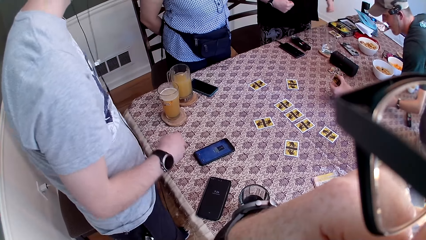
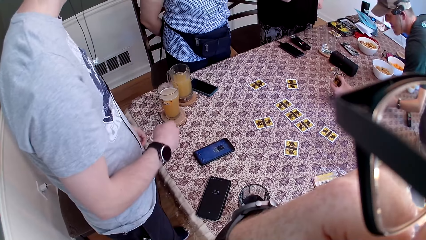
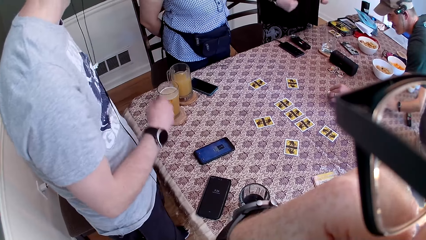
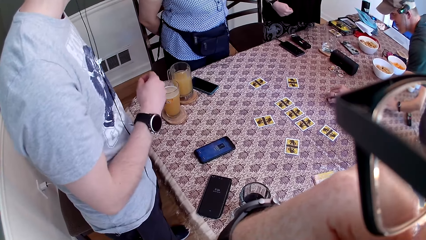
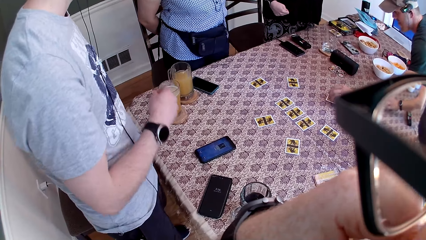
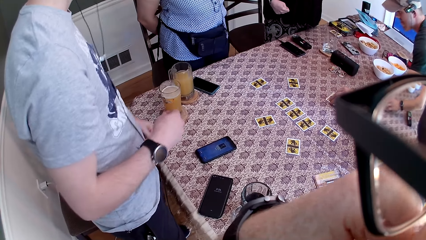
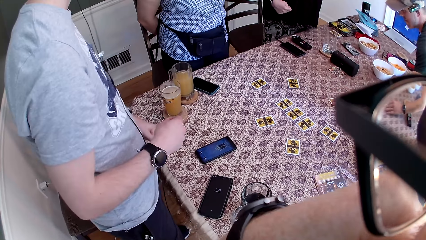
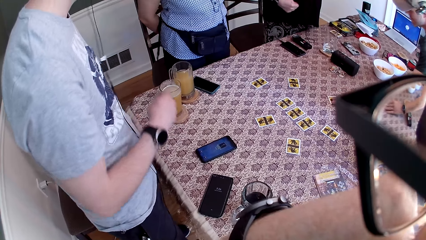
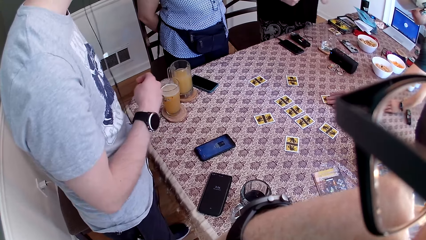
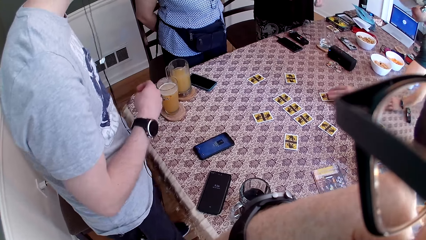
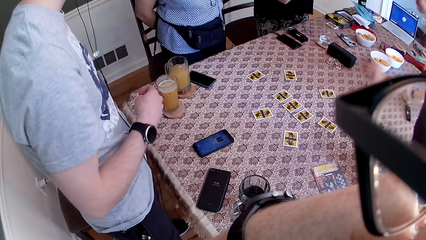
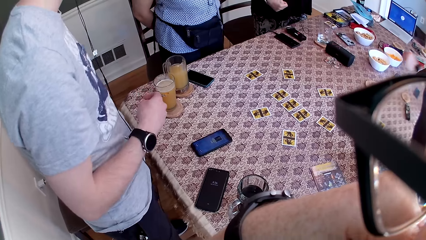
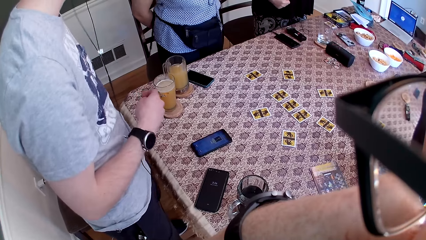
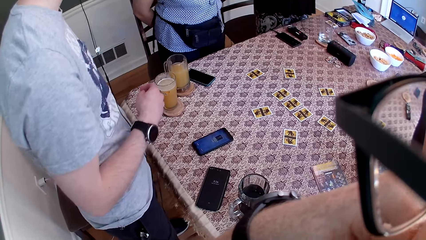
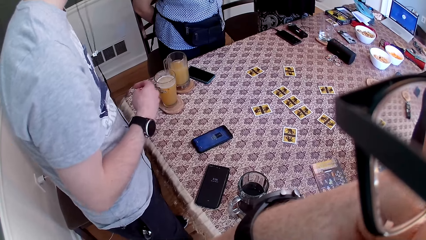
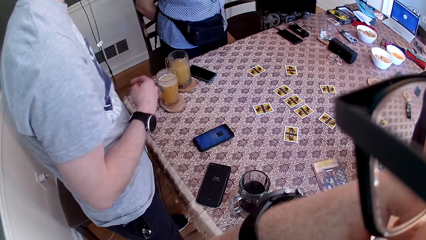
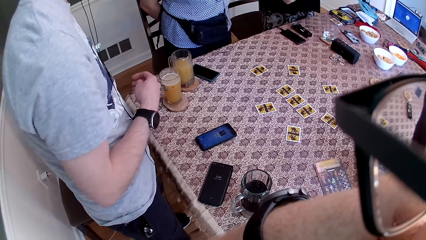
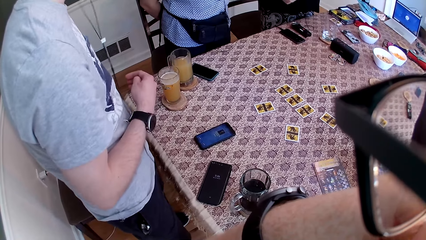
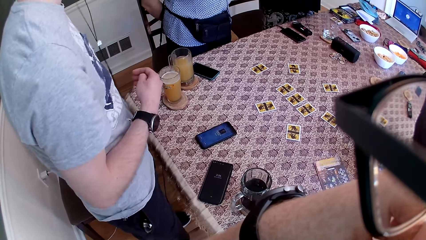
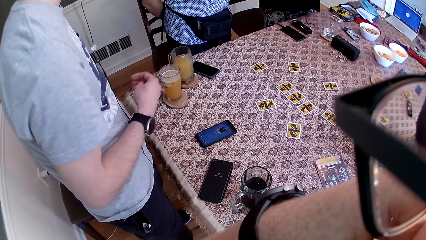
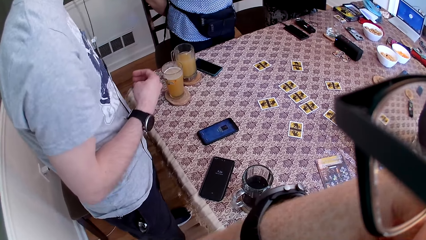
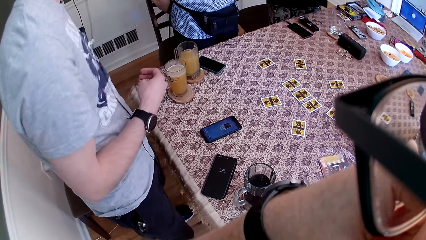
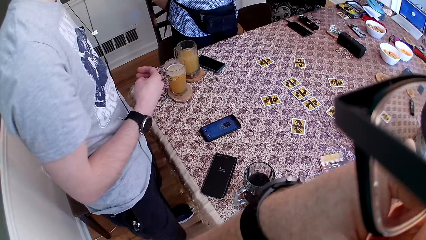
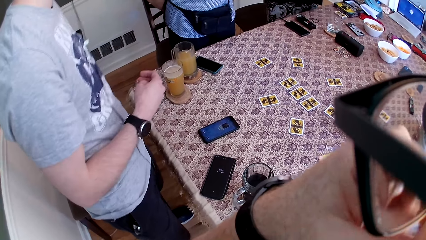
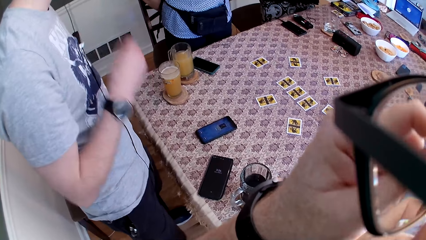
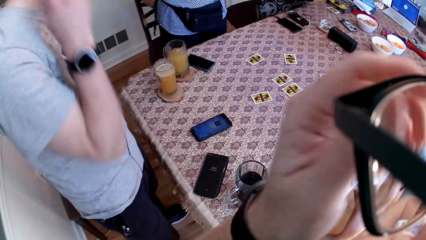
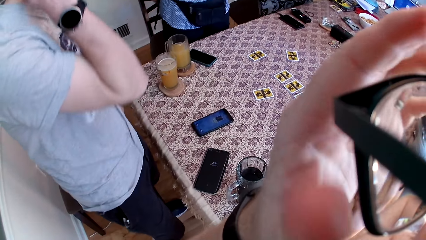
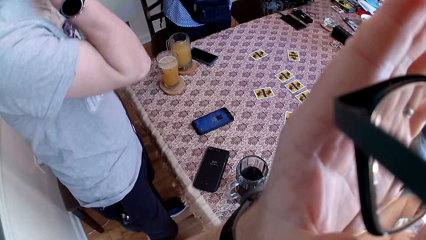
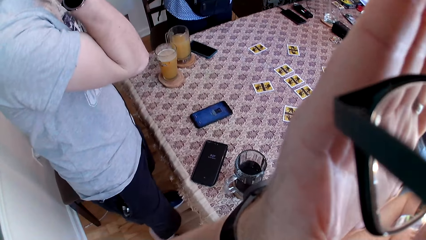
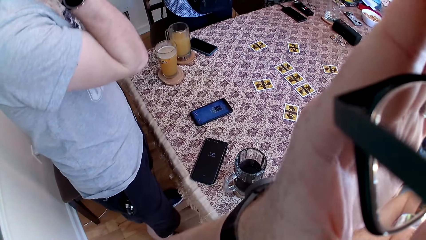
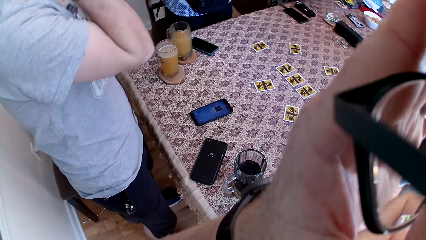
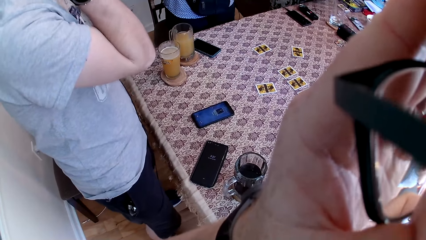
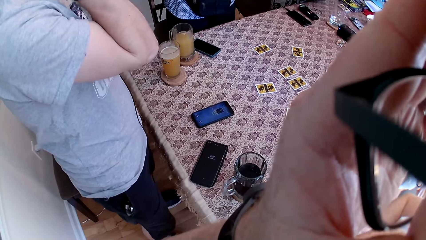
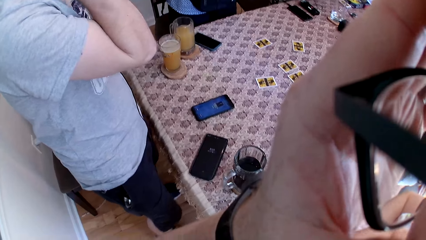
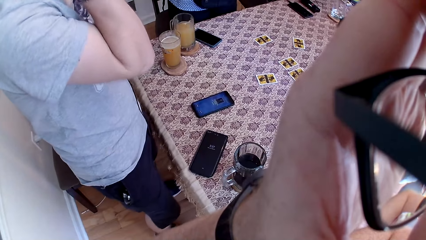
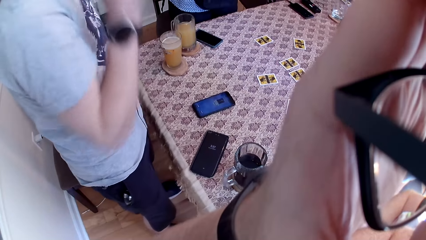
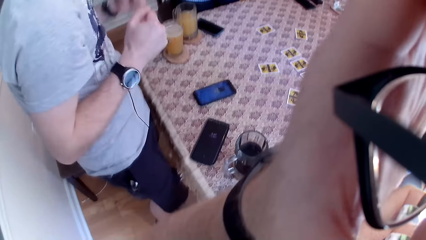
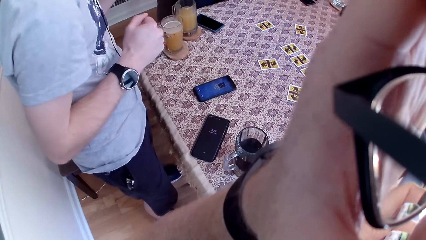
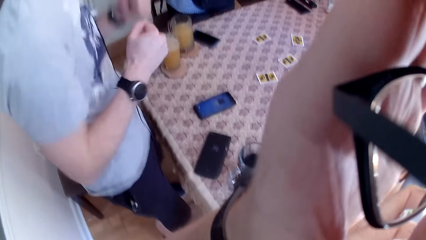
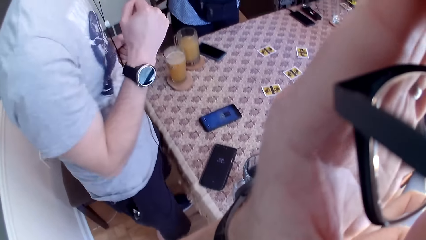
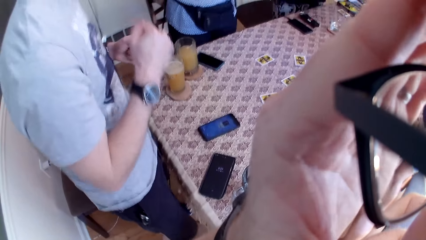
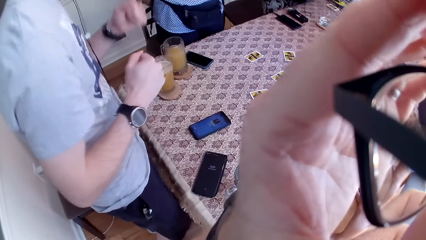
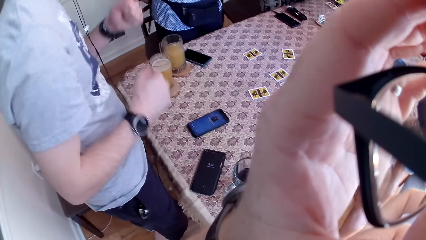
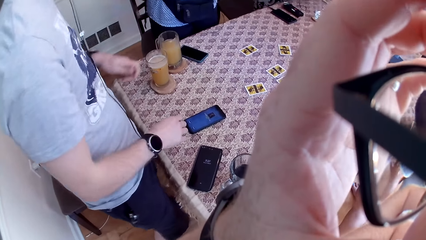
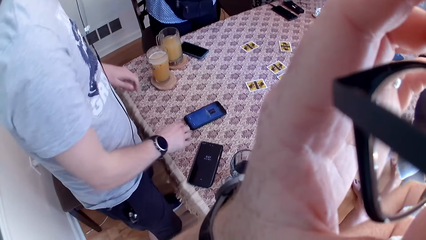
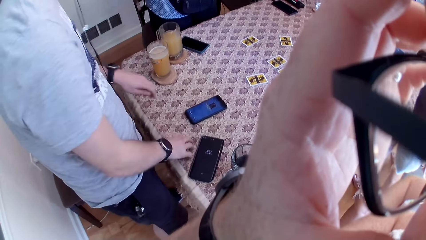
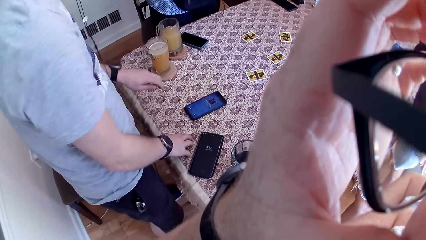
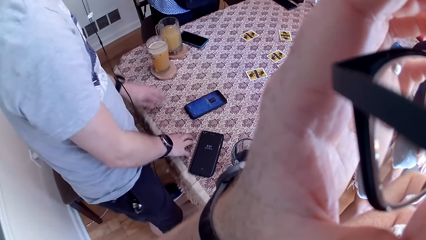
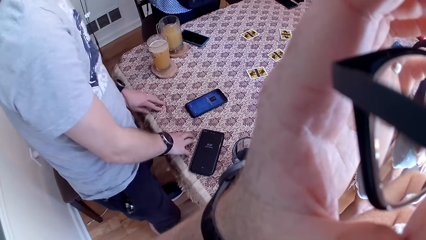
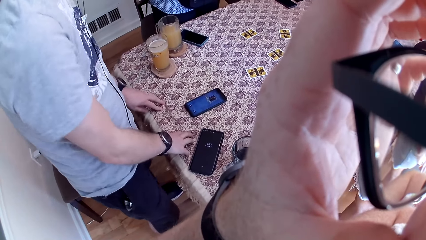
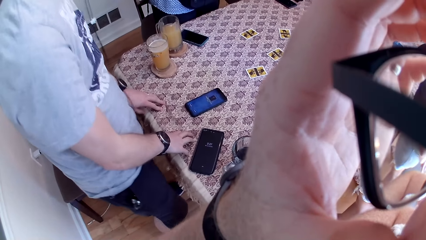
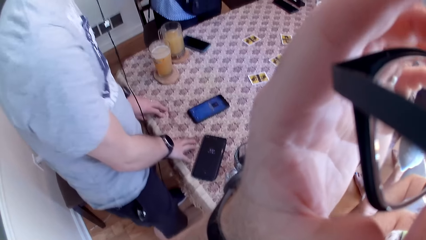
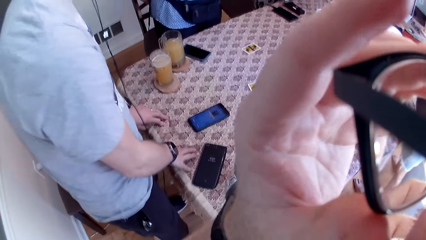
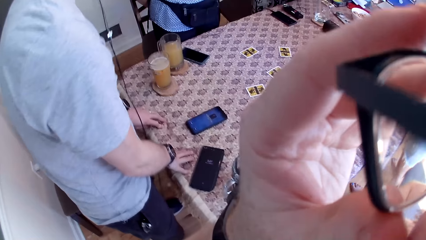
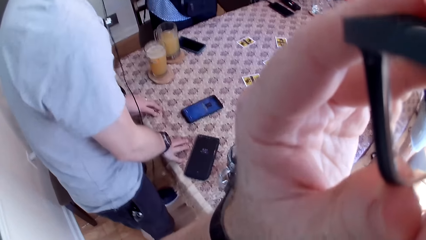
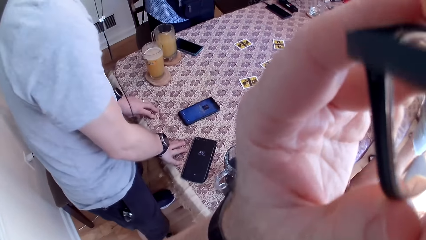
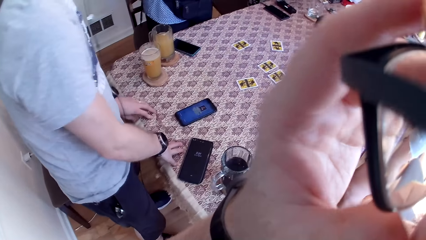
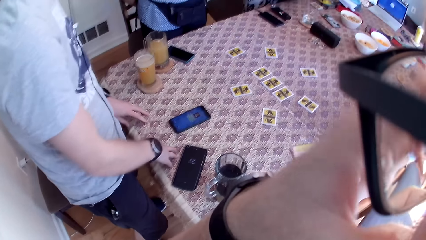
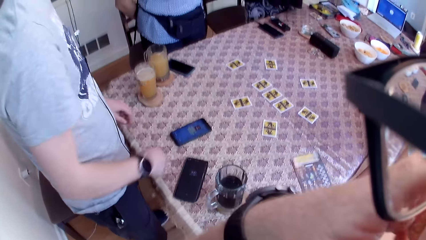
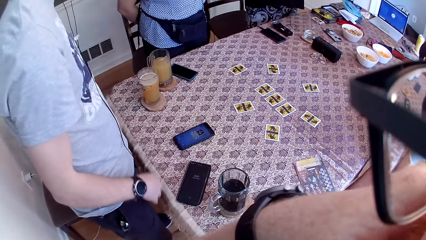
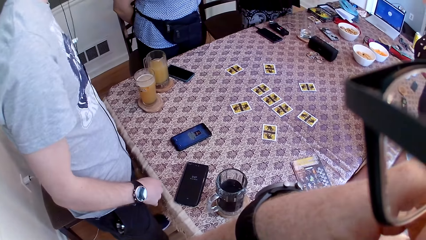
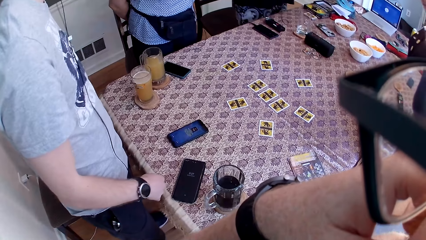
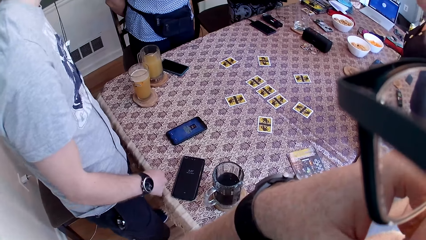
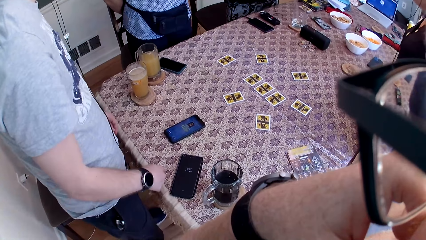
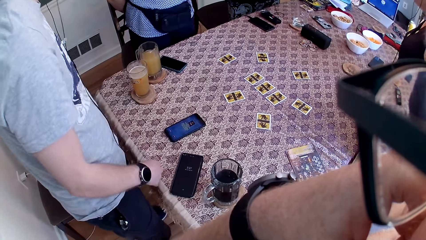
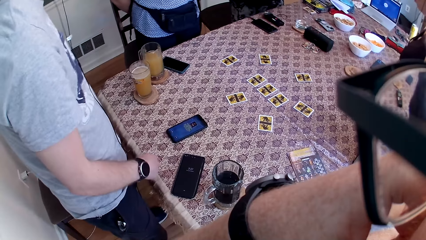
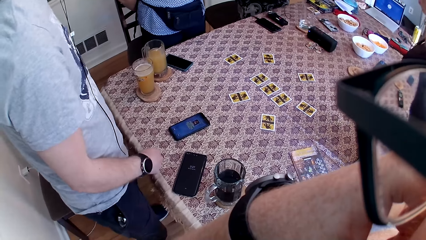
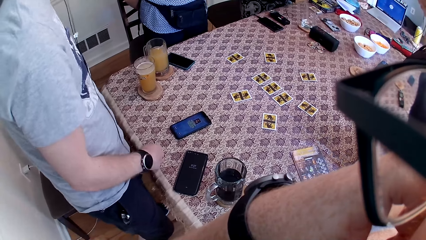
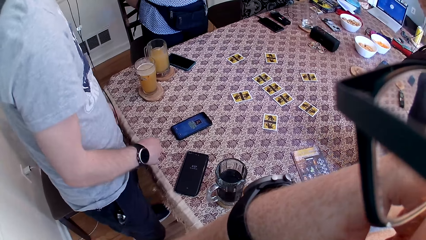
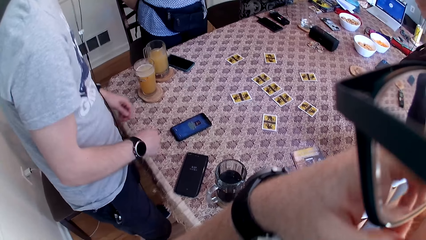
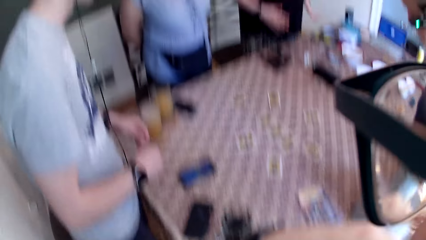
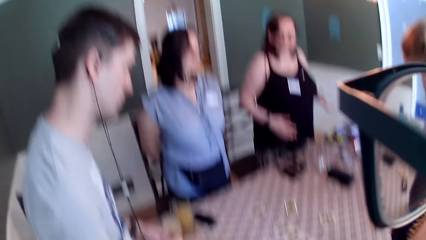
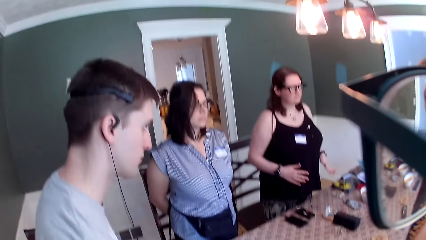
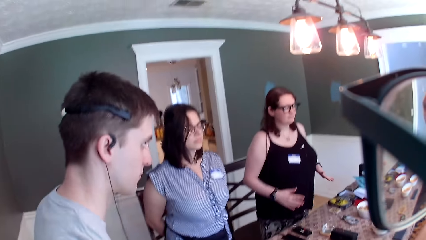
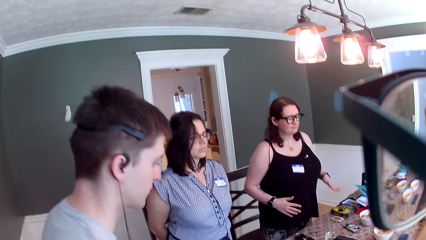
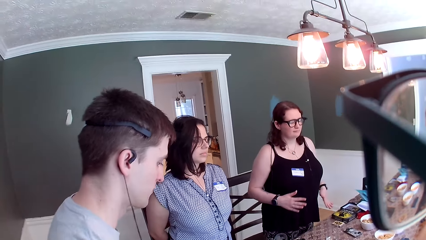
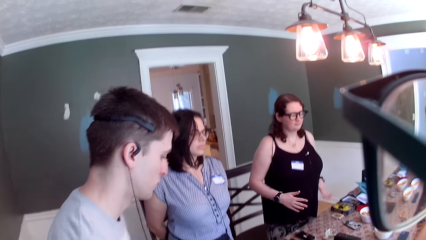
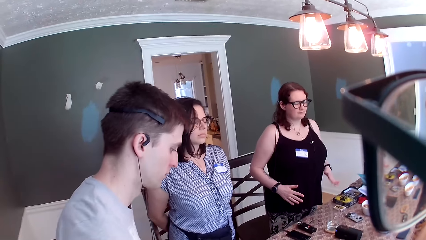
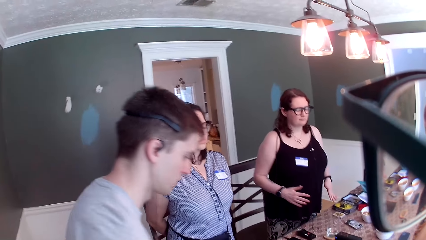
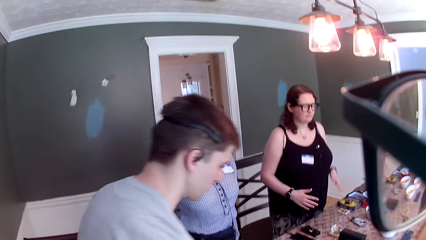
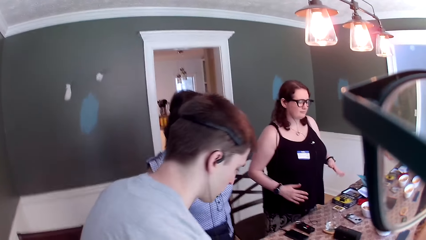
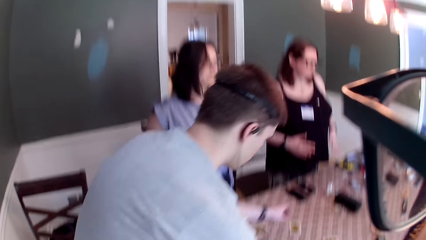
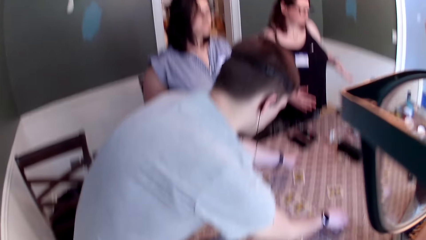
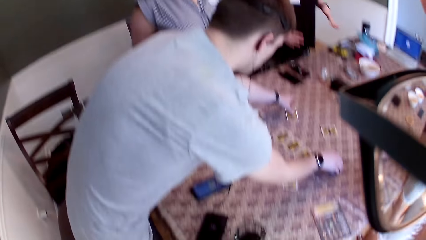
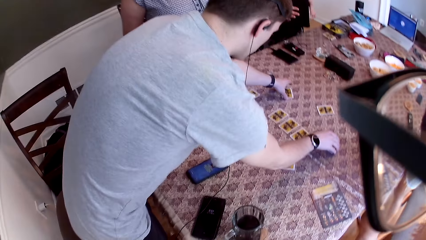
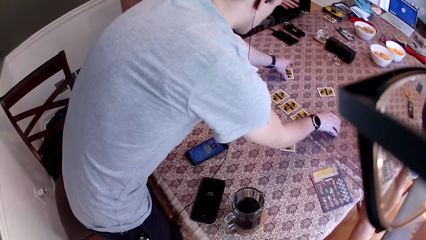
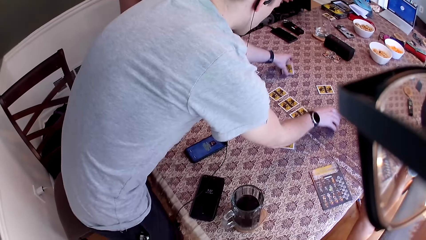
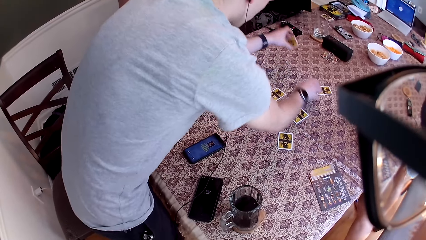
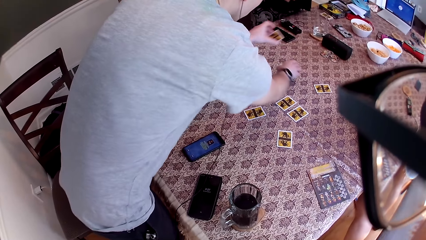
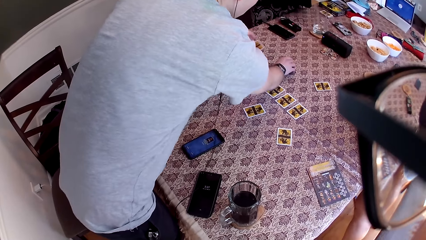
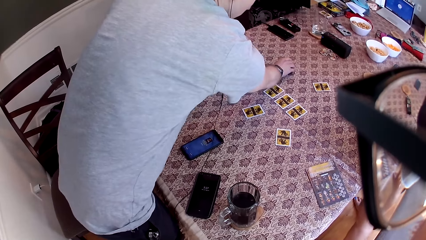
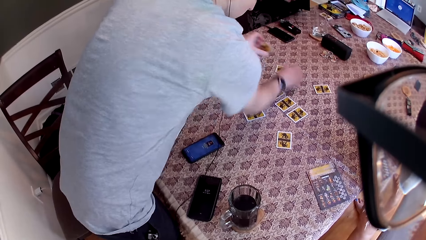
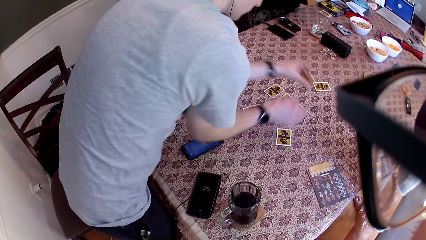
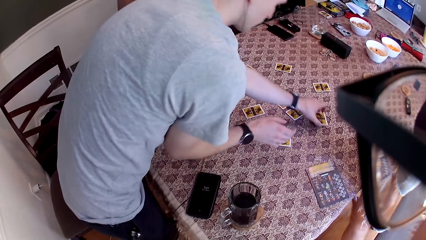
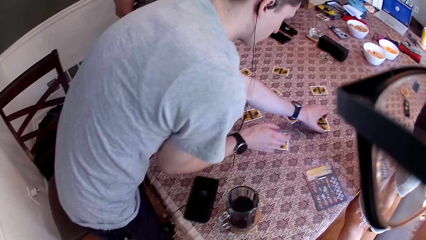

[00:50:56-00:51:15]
A man picks the card on the table with his left hand. The man drops the card on the table with his left hand and shifts the card on the table with his left hand. Another man dances. A woman dances. The camera wearer adjusts the pair of glasses on his face with his left hand. He moves his hand. The other man dances. The other man places his hand on the table. The other man holds the table. The camera wearer moves his hand. He looks up. The woman dances. The other man moves the cards. The other man picks the cards on the table with both hands and drops the card on the table with his right hand.
